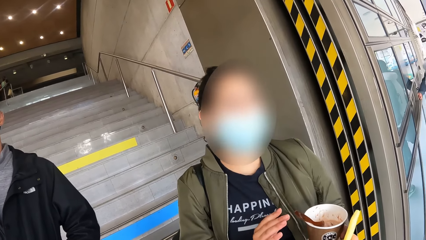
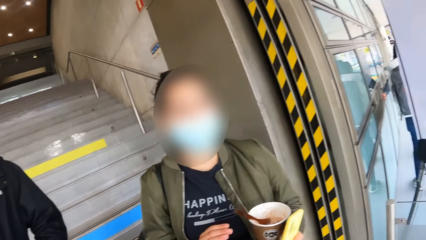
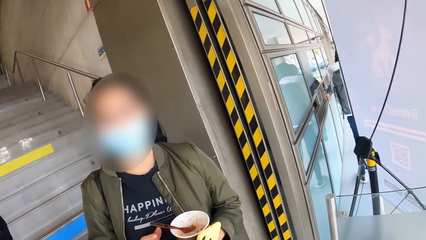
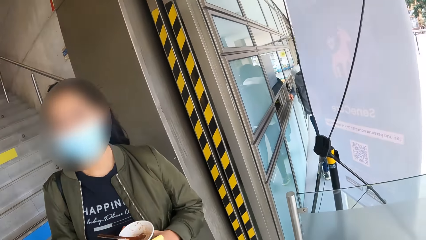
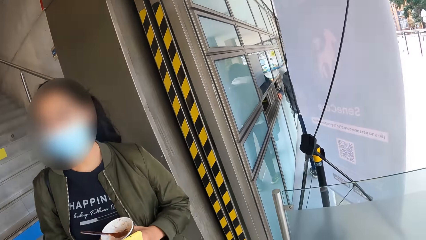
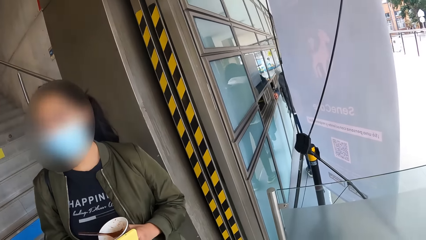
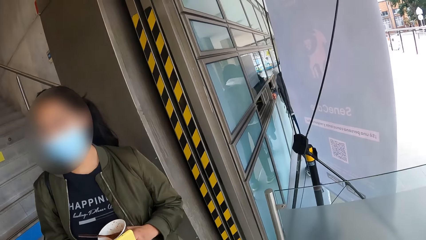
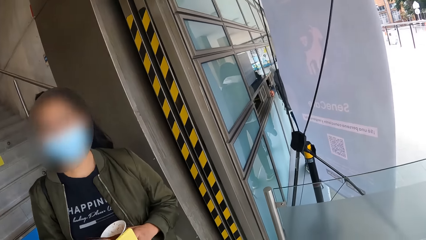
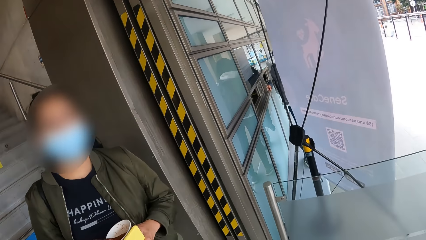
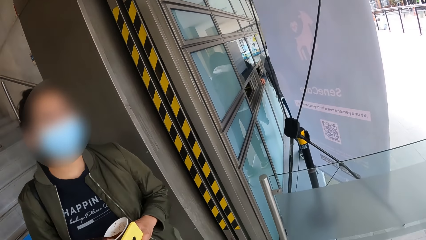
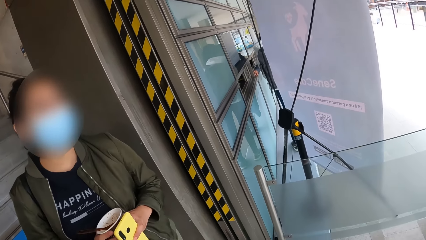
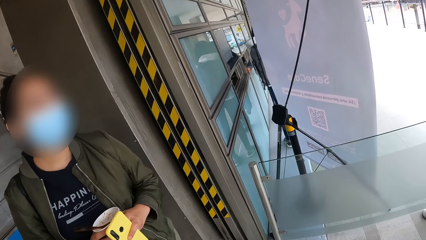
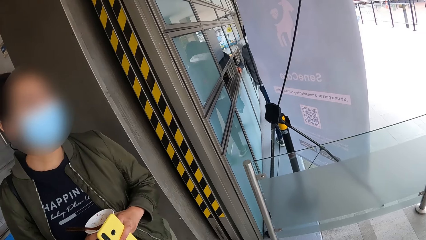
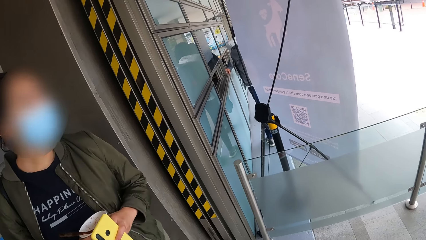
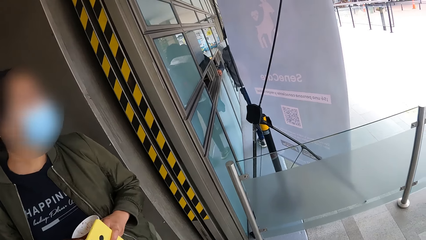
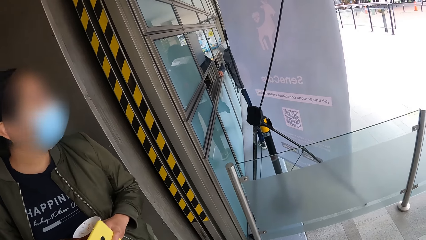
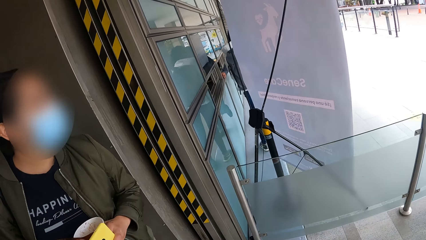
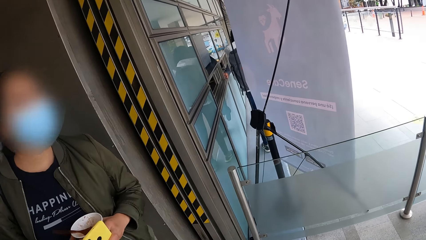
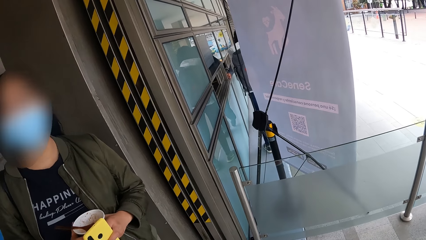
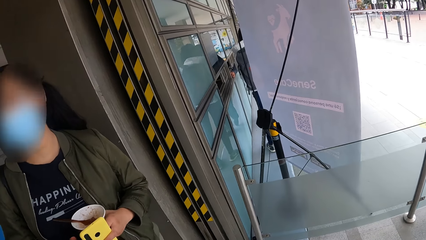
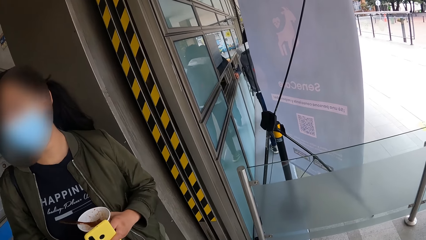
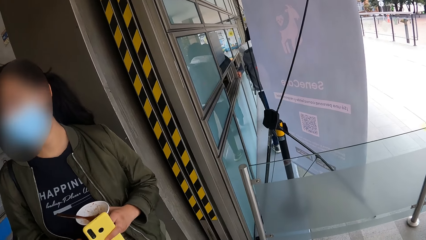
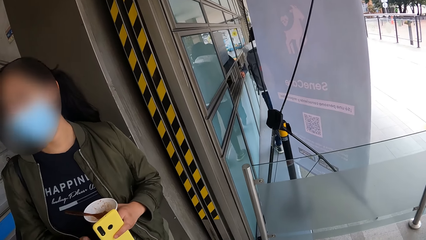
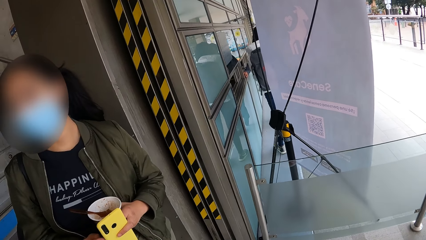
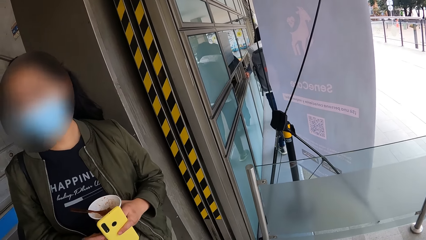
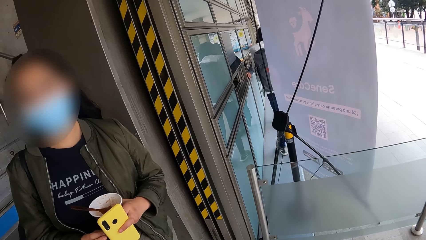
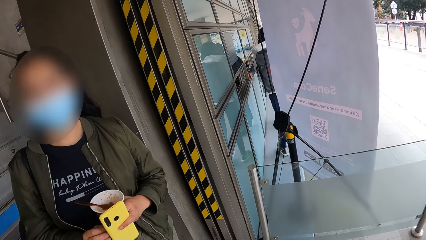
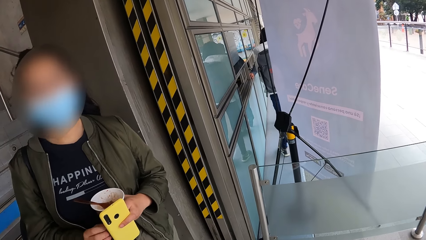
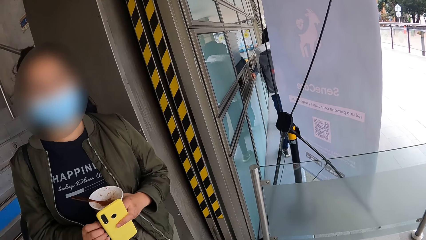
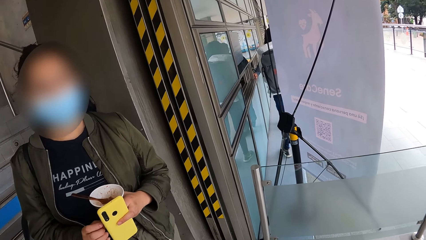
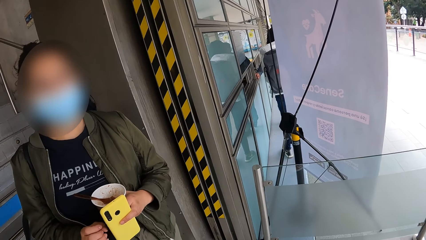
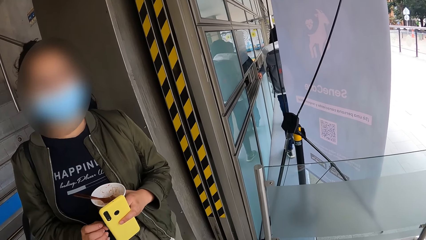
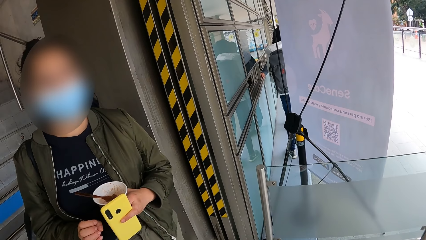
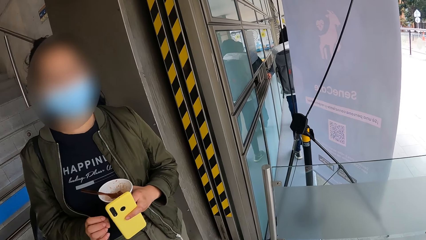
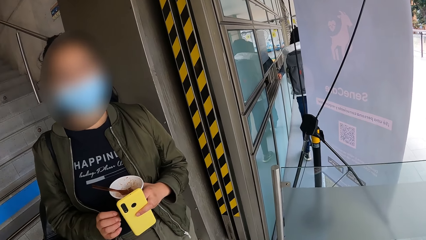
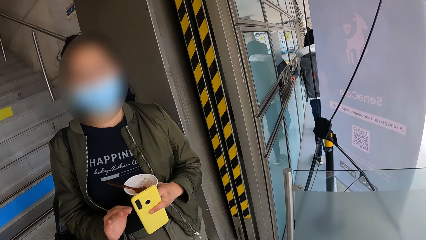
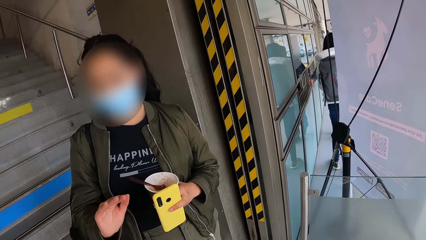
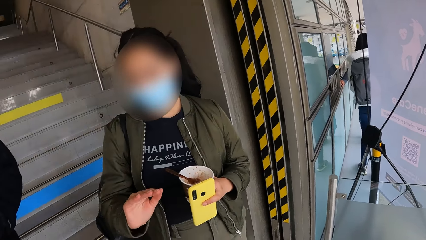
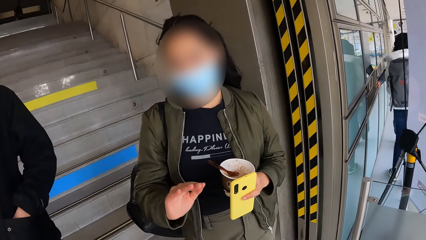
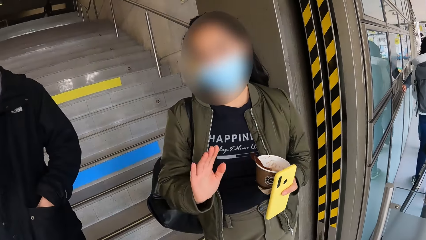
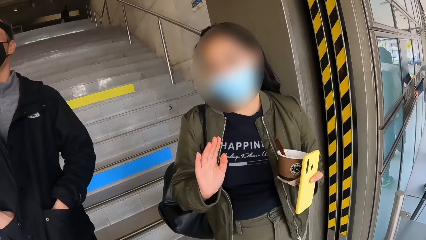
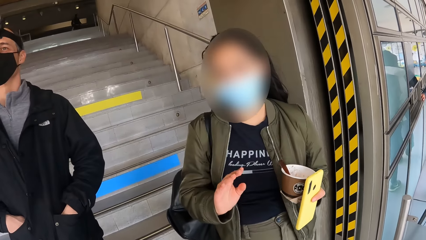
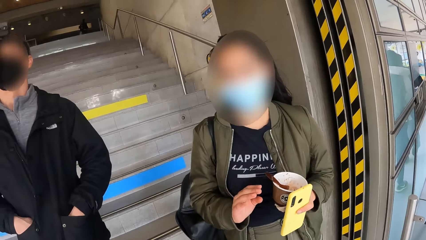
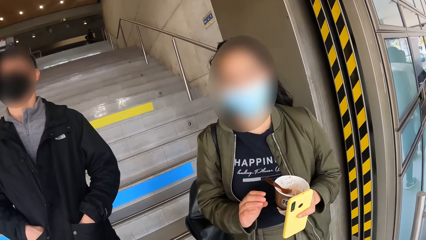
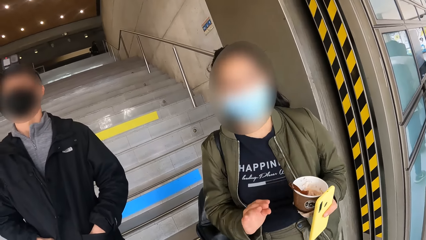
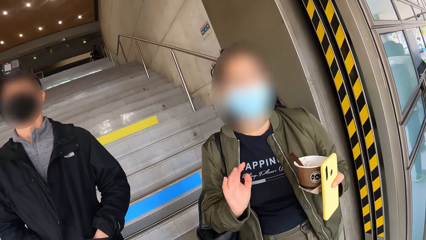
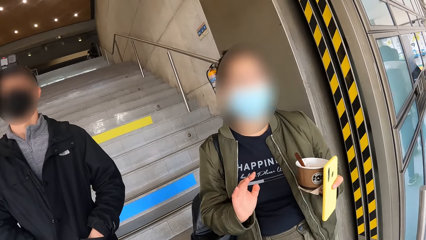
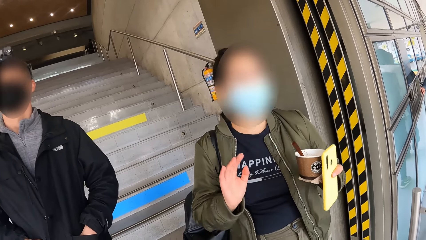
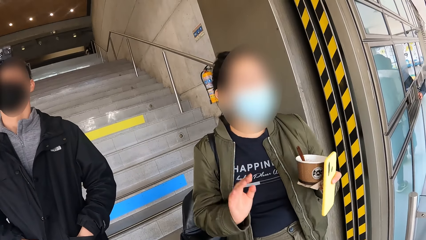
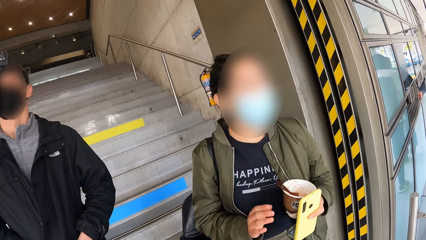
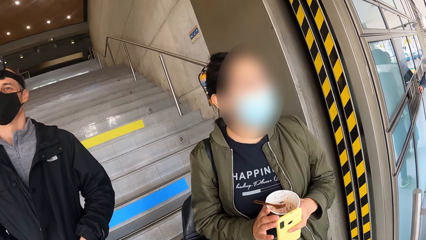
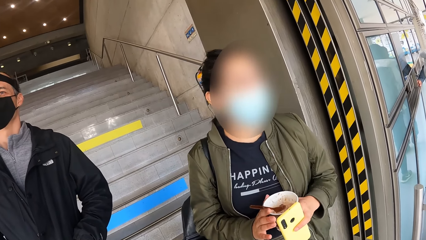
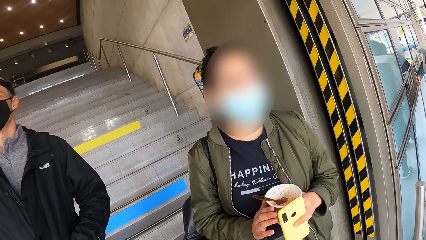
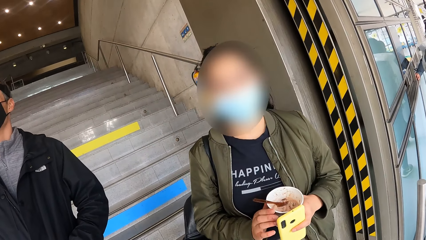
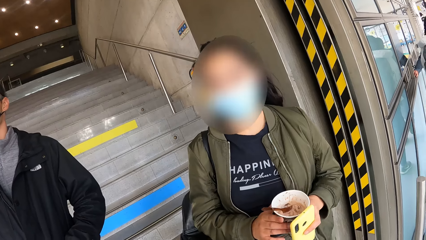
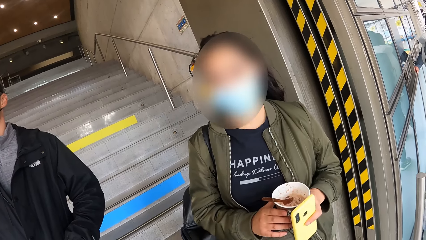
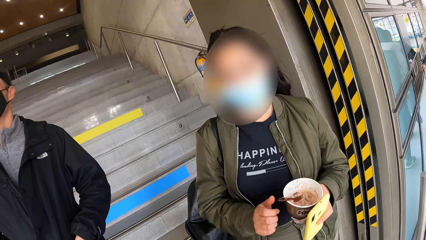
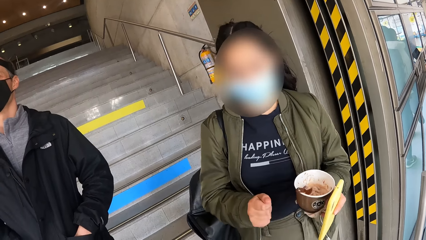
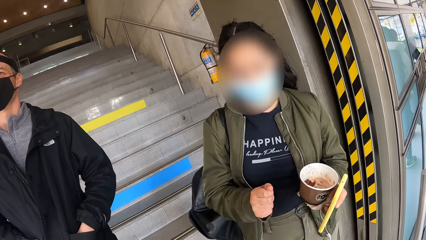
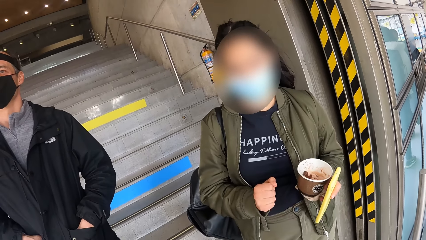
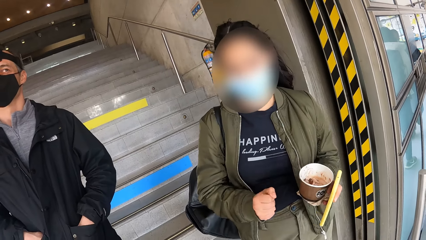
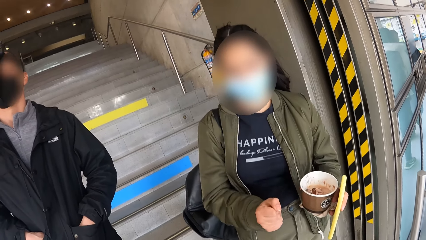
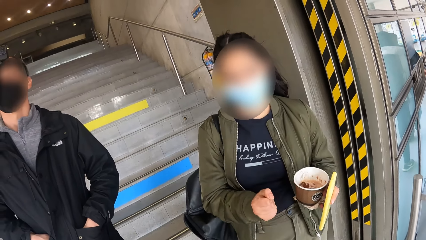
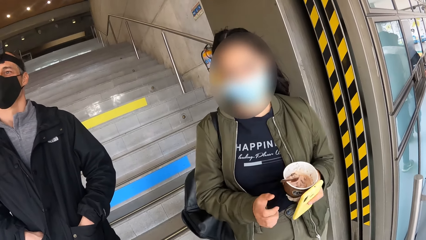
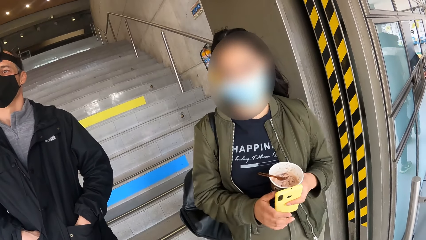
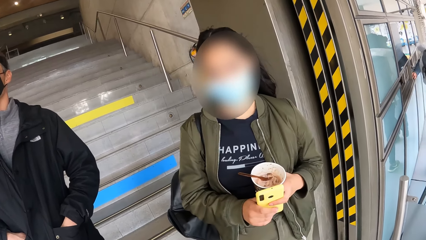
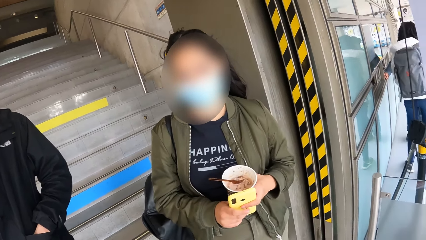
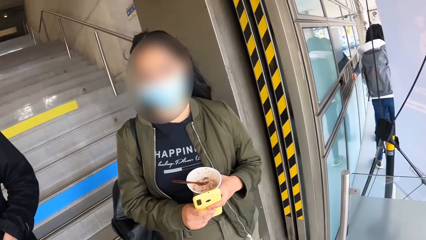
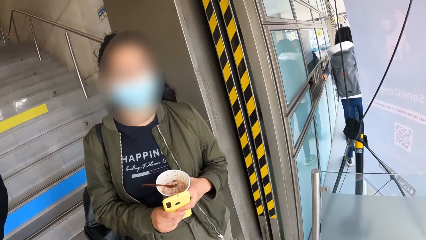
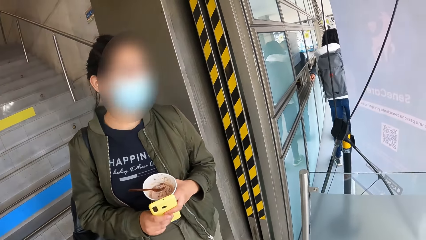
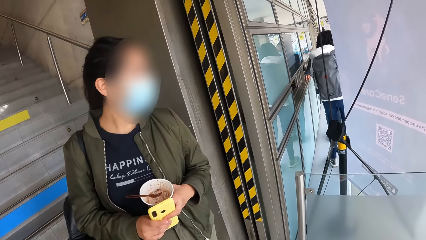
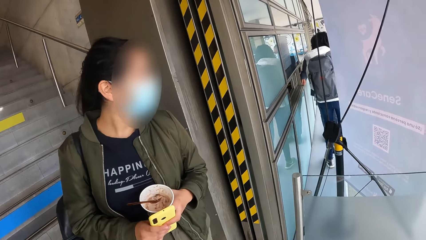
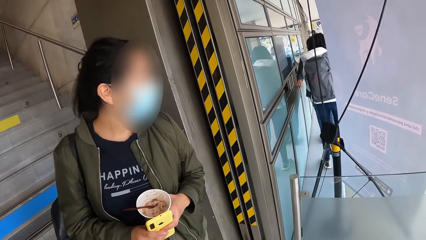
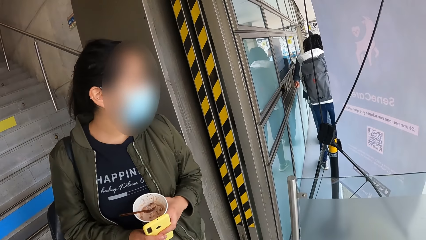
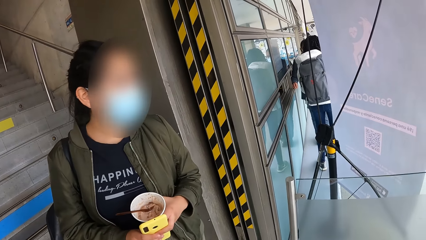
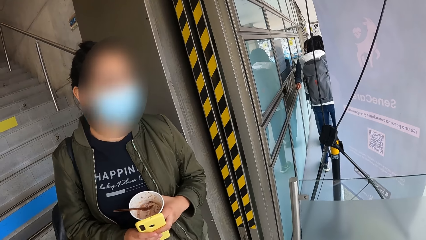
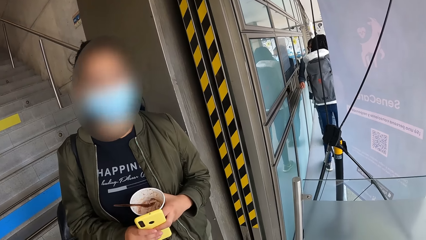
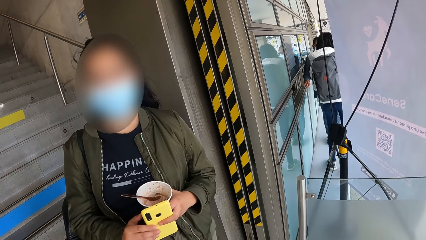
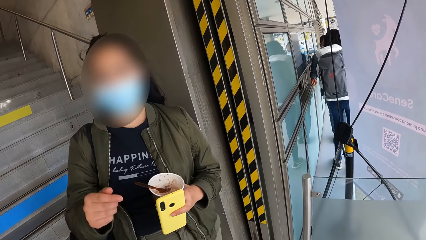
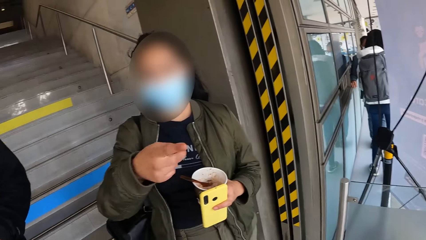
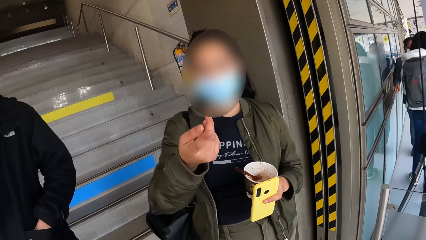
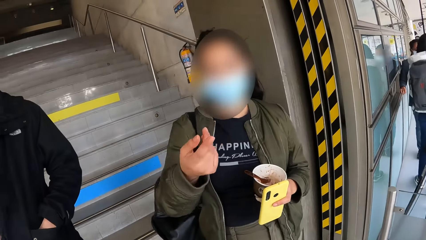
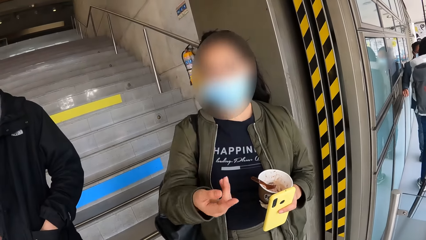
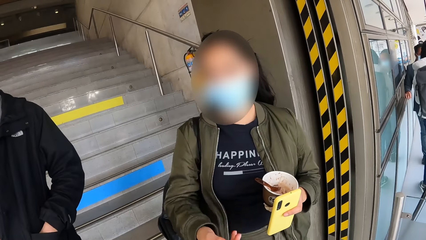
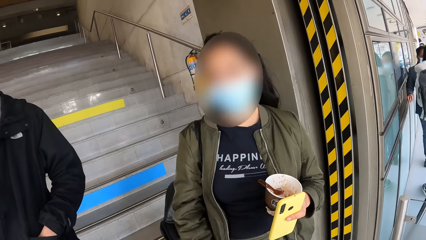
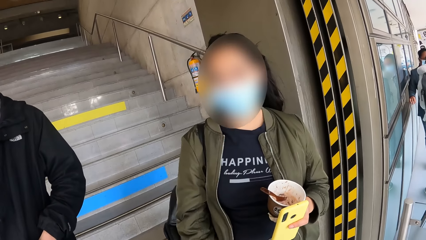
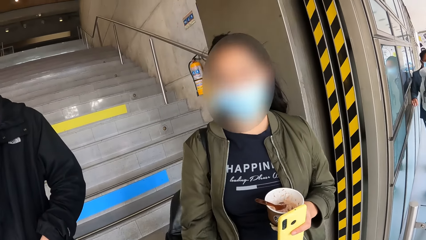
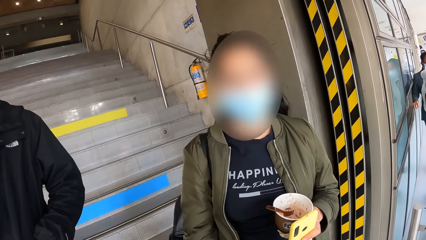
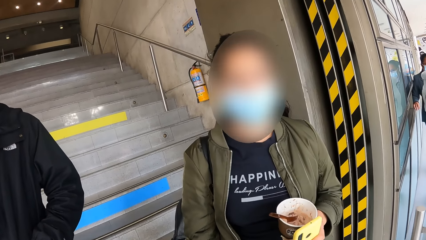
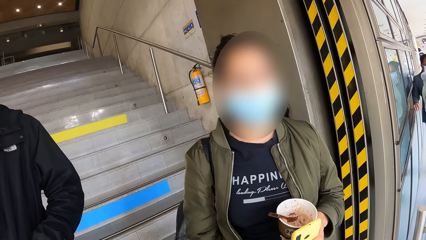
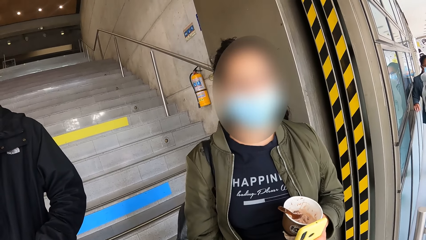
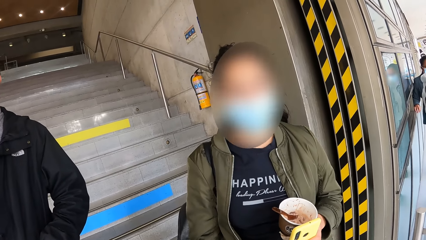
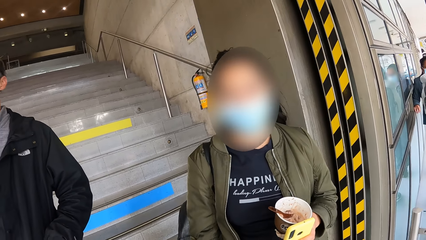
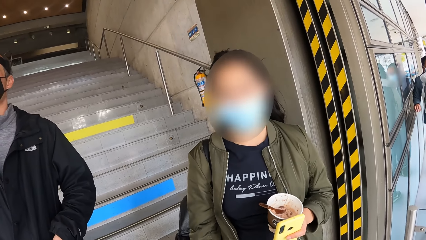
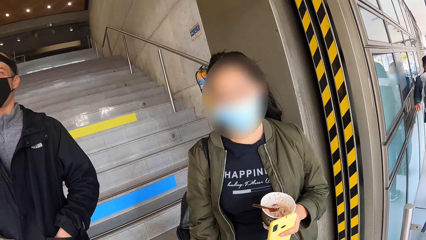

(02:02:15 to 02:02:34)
The woman gestures at the camera wearer. The camera wearer stares around. The woman holds the cup of ice cream with both hands, holds the cup of ice cream with her left hand, and gestures at the camera wearer. The woman holds the tin with both hands and gestures at the camera wearer. The woman holds the phone with both hands, holds the phone with her left hand, and gestures at the camera wearer.
